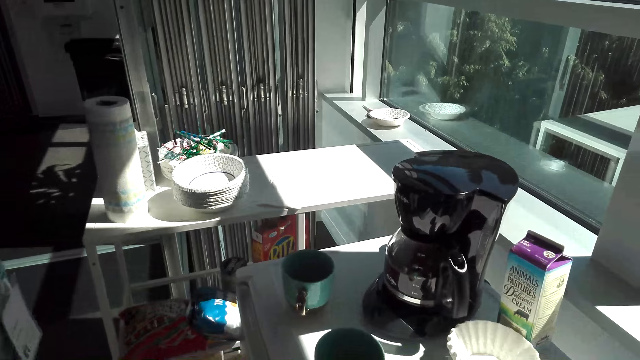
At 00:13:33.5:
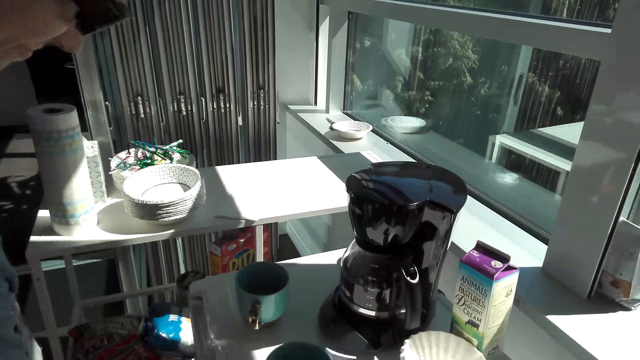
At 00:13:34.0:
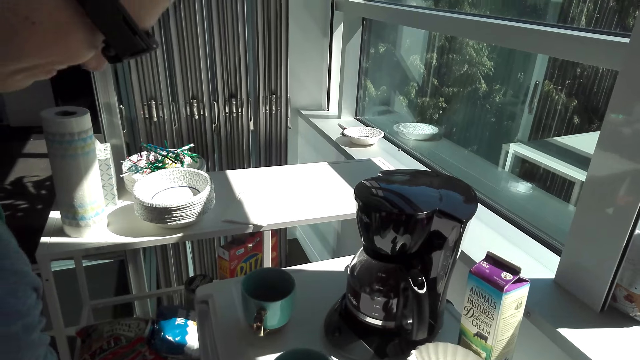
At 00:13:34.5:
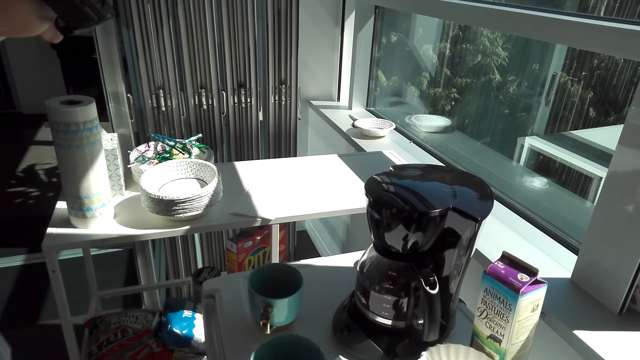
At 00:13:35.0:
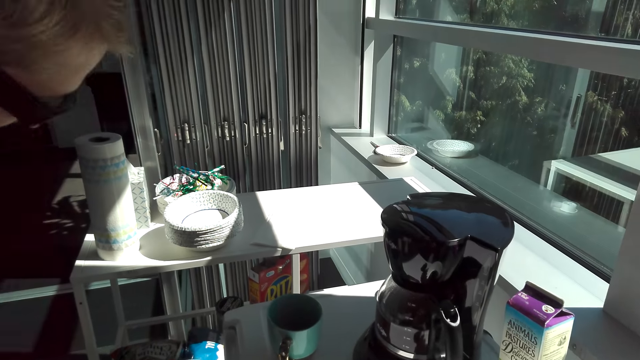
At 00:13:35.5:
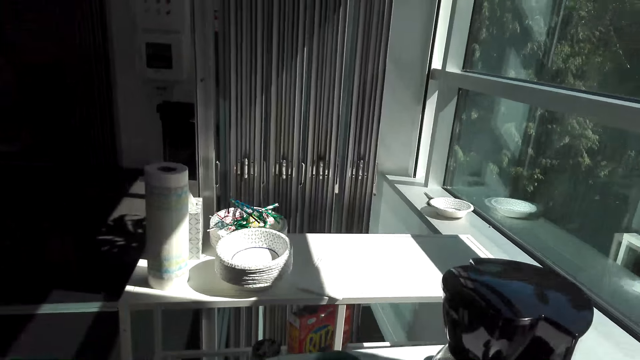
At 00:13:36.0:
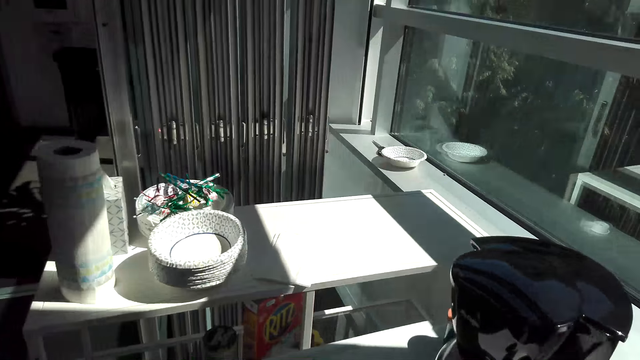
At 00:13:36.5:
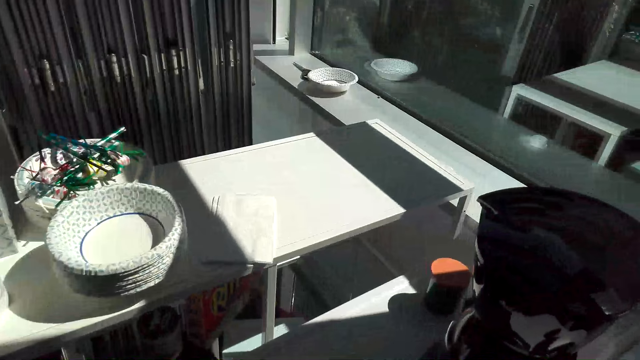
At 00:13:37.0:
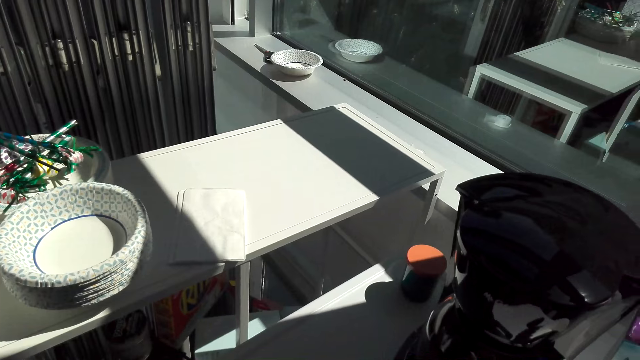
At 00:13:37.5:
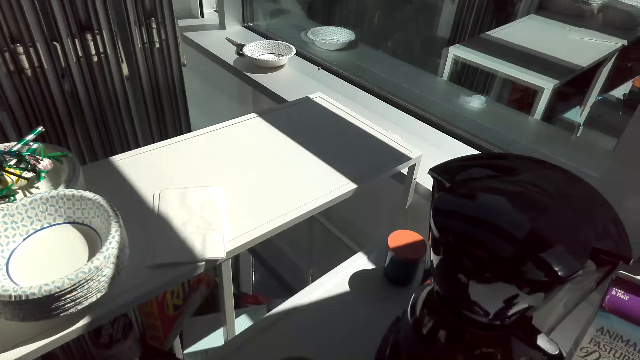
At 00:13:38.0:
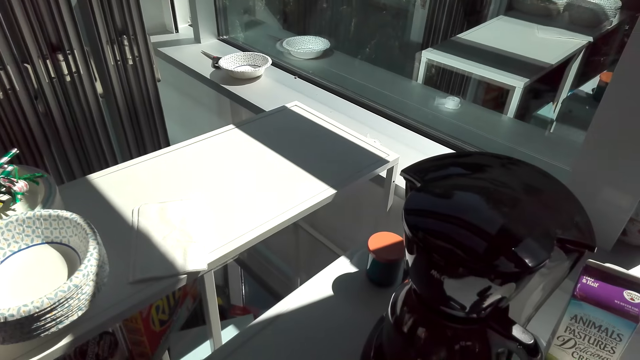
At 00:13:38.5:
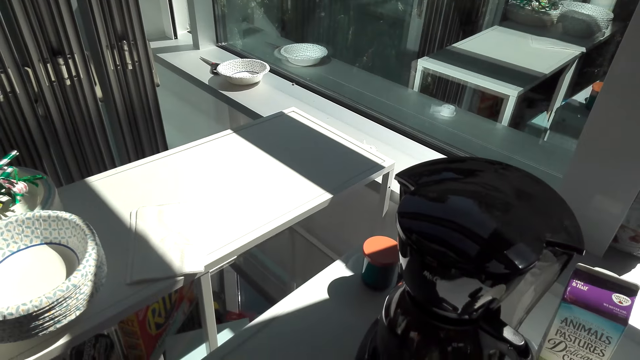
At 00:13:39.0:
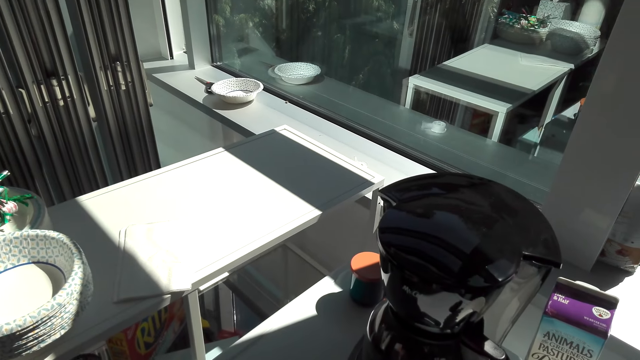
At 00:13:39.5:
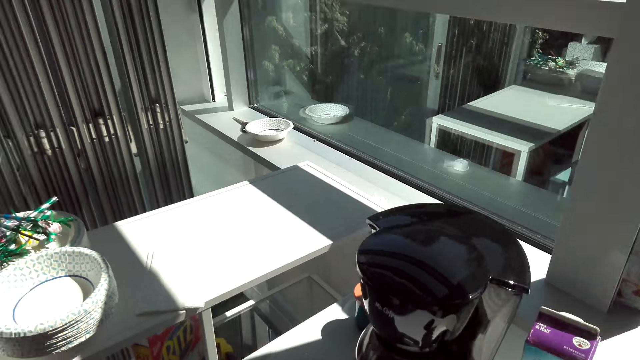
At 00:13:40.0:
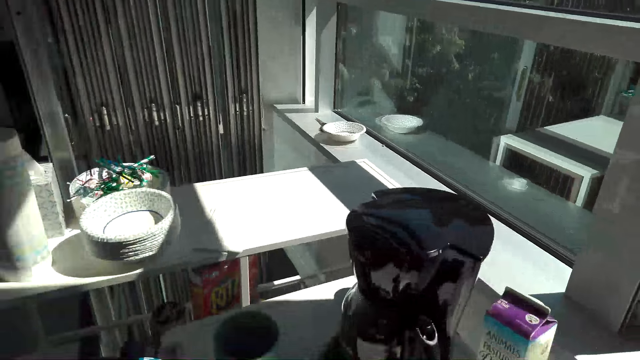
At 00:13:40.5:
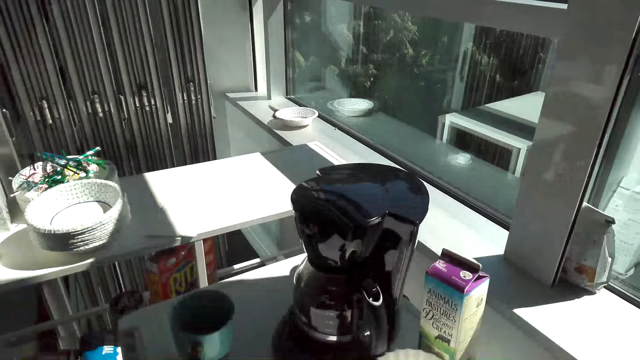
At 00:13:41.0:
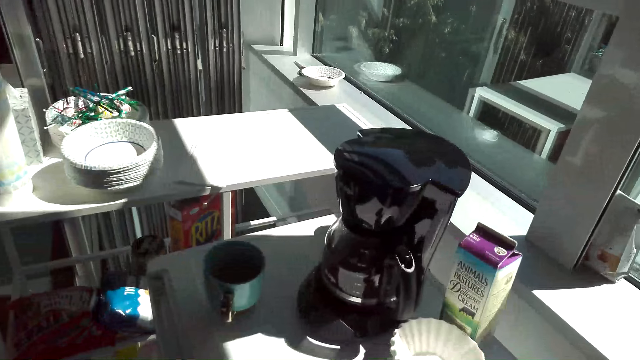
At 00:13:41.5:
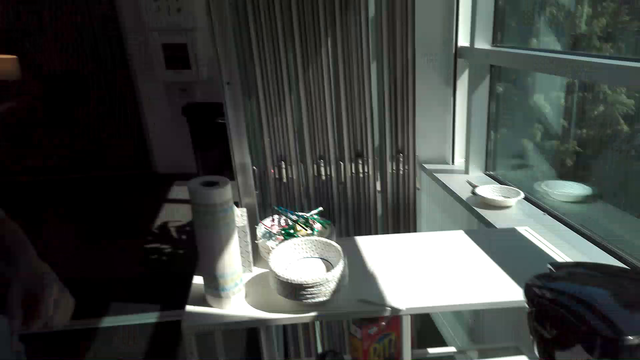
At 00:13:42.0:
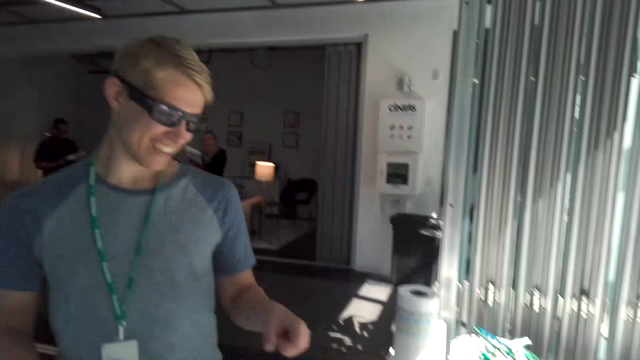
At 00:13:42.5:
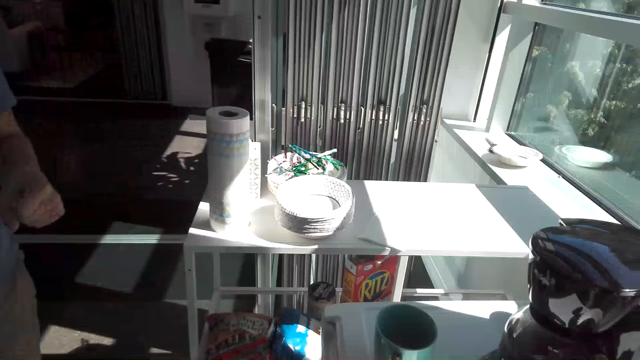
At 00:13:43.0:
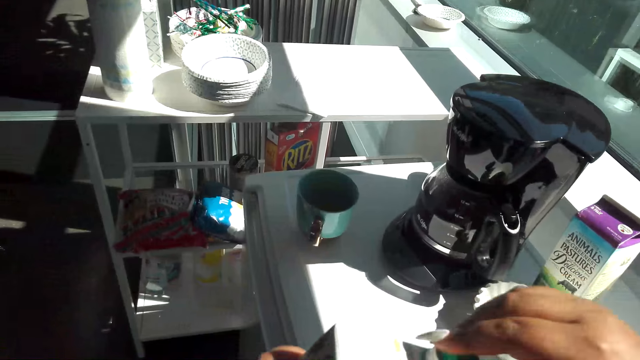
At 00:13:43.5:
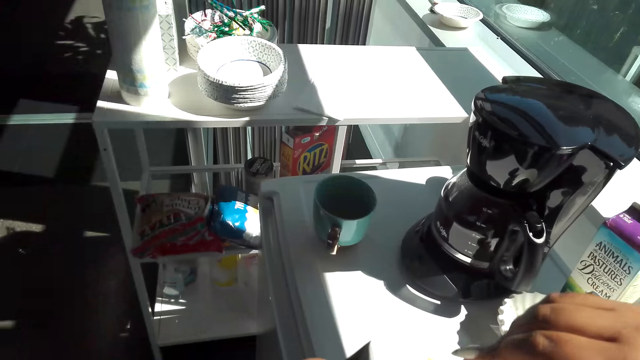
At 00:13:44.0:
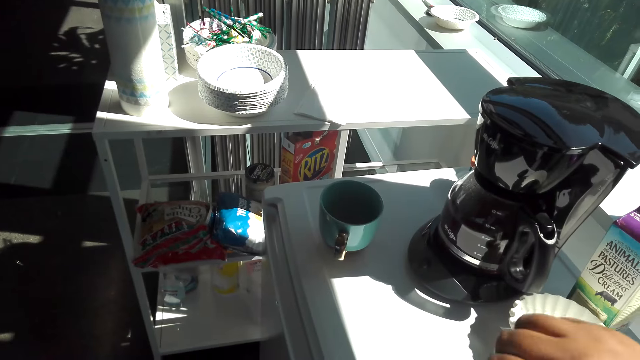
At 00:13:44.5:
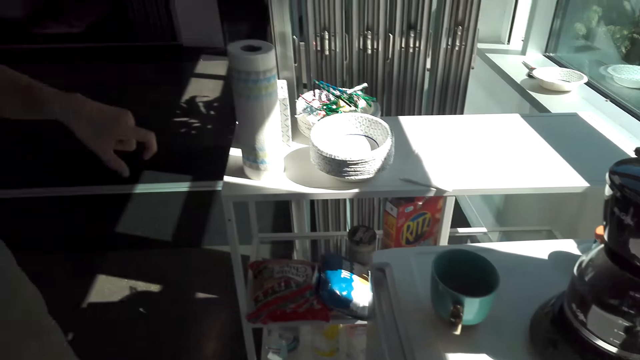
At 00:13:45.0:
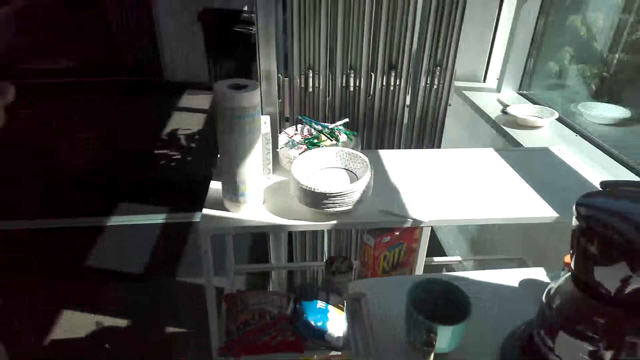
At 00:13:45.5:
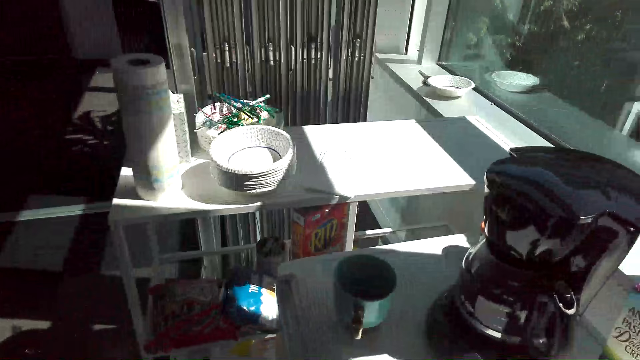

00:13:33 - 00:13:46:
A man walks to the fridge. The camera wearer picks up a cup from the fridge. They look at the coffee maker. They look at the man.

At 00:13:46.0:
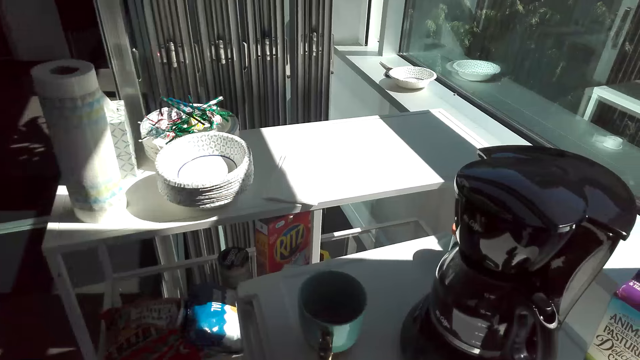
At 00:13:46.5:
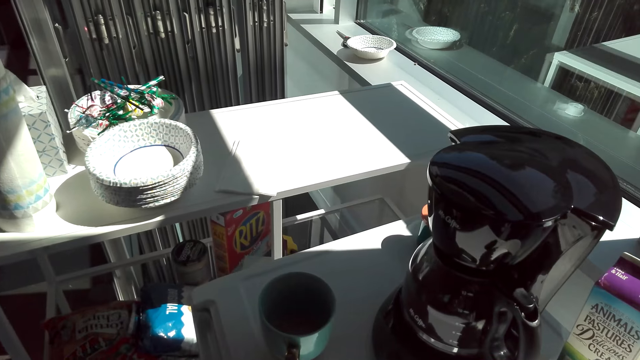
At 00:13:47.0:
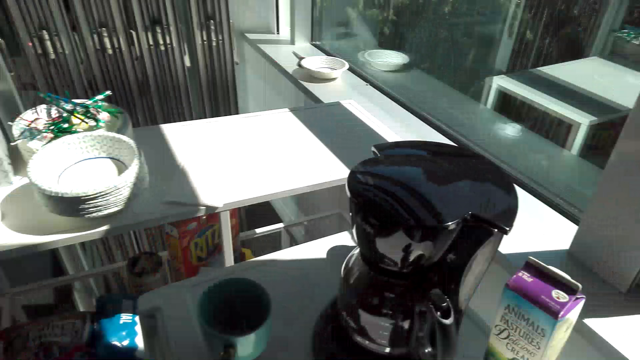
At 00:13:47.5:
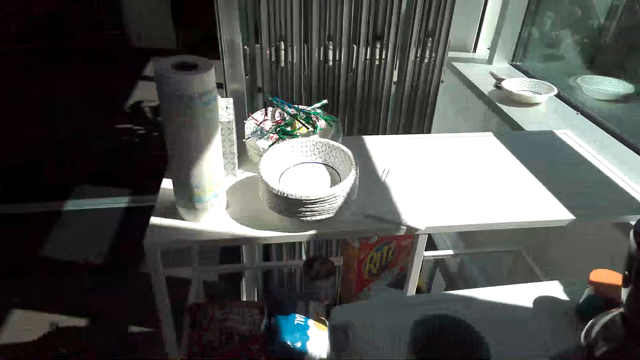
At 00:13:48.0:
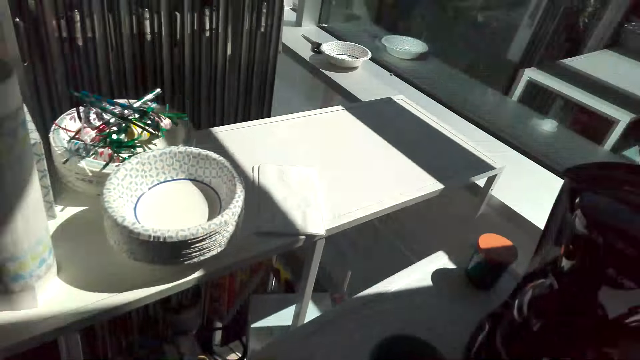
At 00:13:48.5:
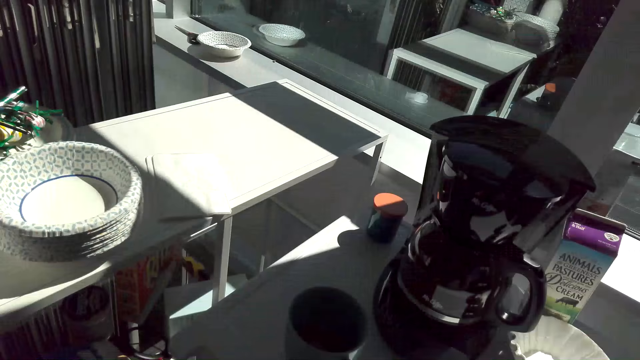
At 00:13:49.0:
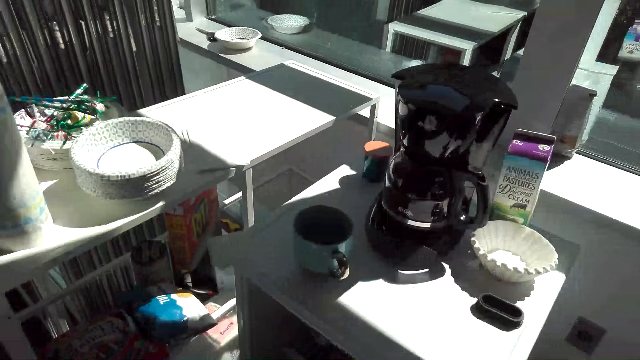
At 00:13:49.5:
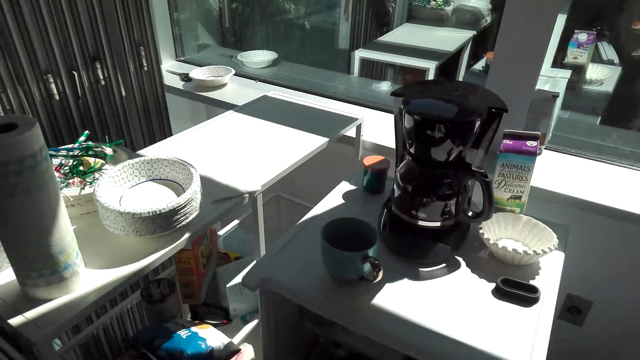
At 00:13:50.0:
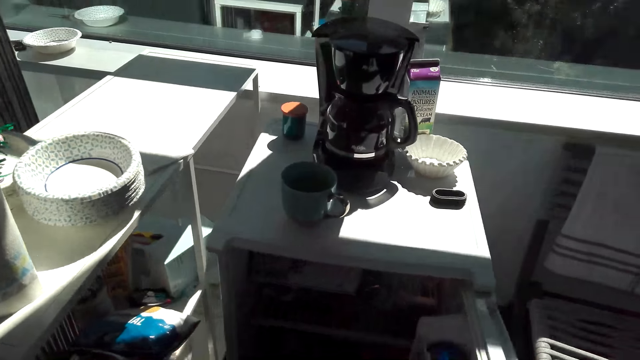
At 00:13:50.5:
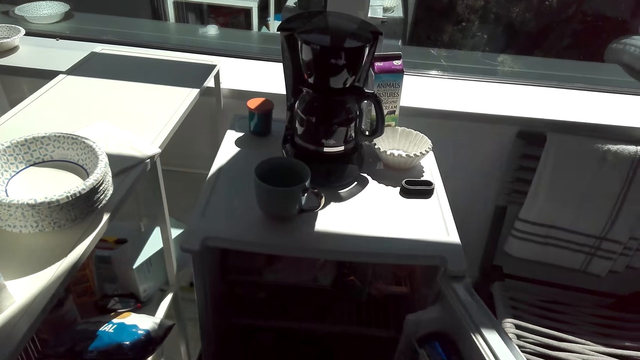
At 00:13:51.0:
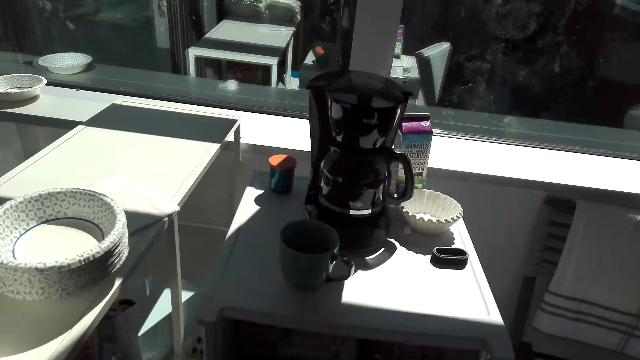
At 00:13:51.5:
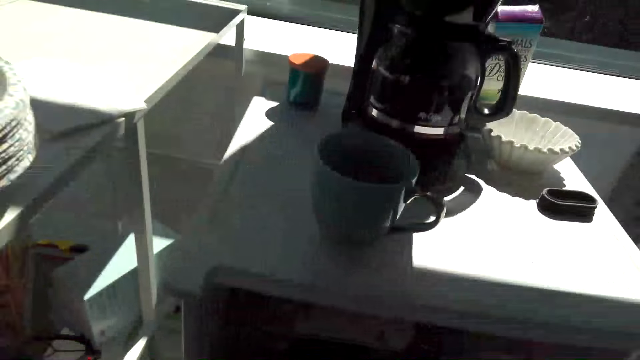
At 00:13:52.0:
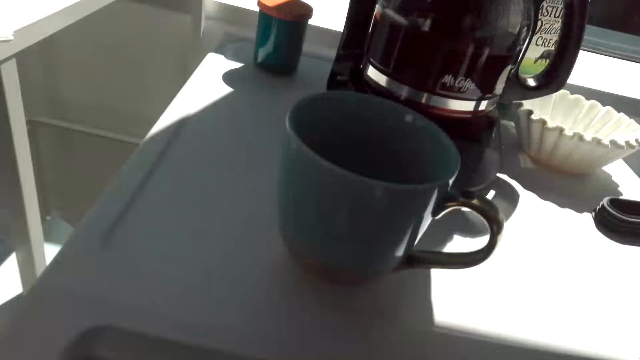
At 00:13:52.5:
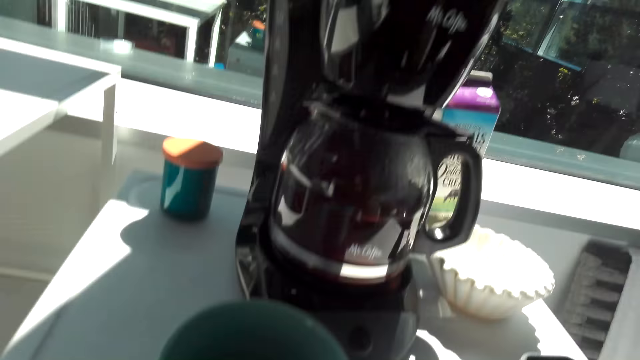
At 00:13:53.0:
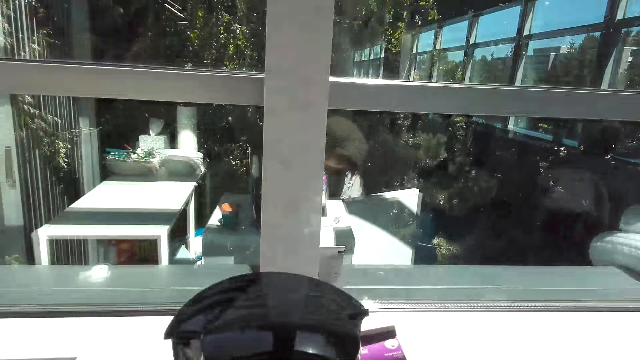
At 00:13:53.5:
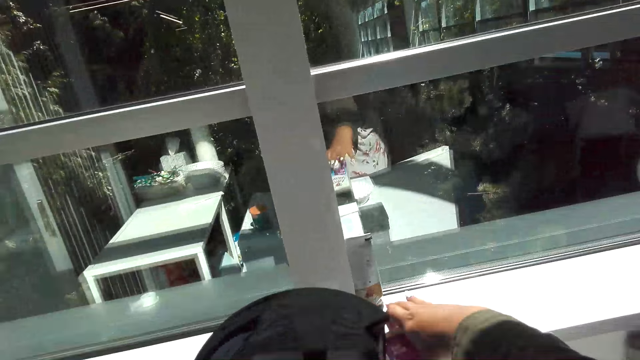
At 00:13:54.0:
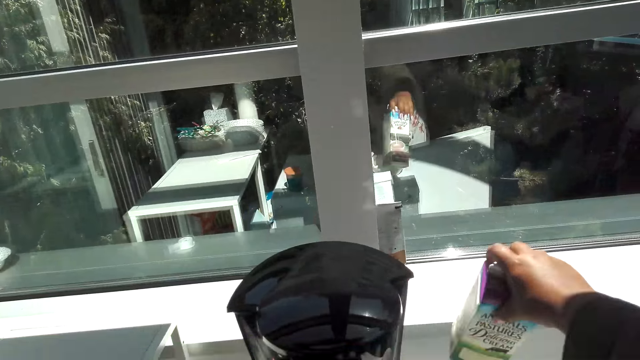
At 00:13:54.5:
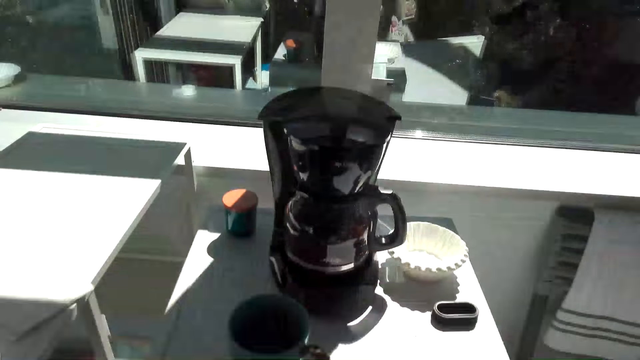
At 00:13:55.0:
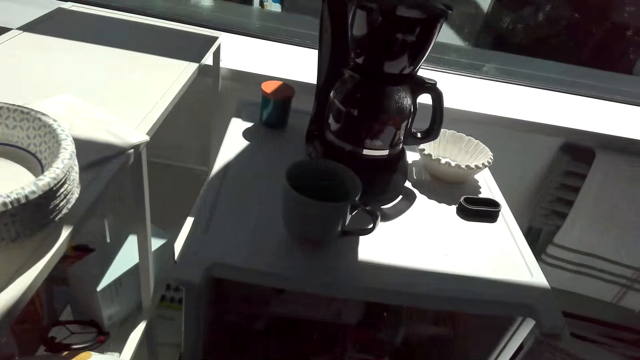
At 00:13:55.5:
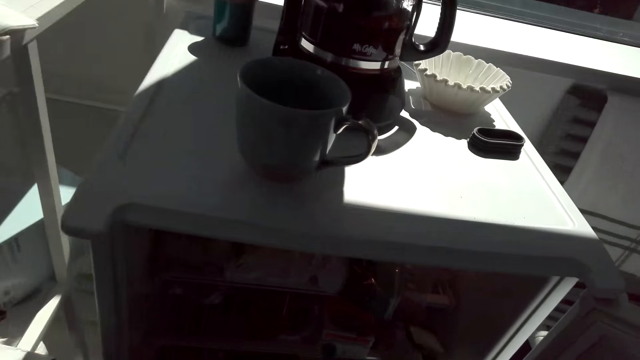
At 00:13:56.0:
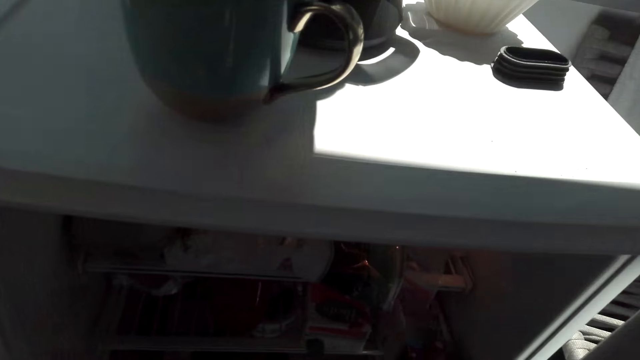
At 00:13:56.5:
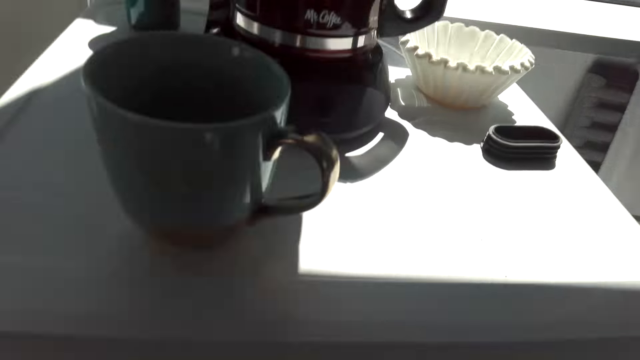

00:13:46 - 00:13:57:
The camera wearer looks around the table. They open the fridge door with the right hand. They pick up a container with the right hand from the table.
